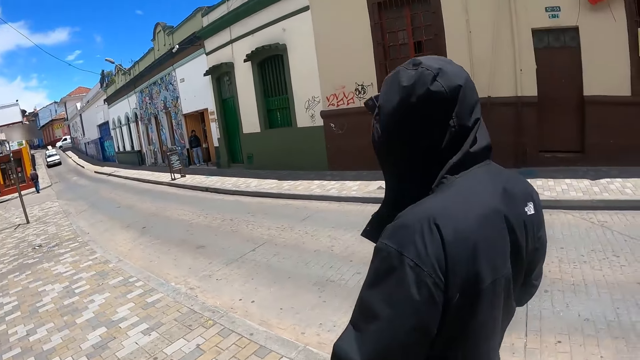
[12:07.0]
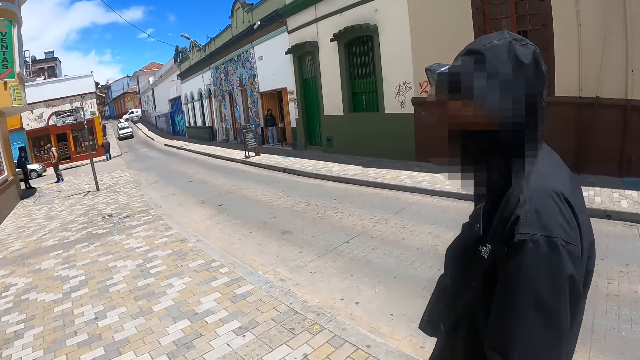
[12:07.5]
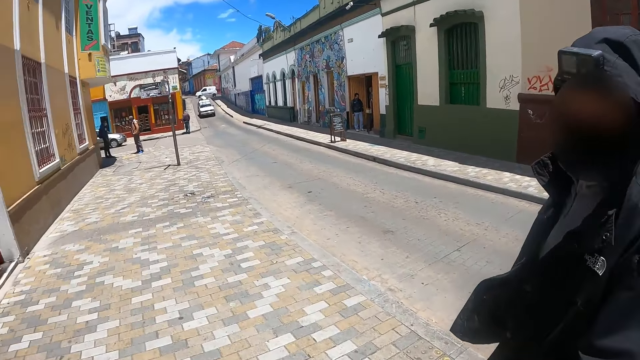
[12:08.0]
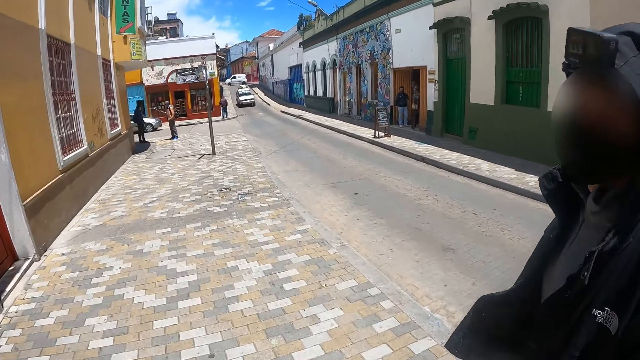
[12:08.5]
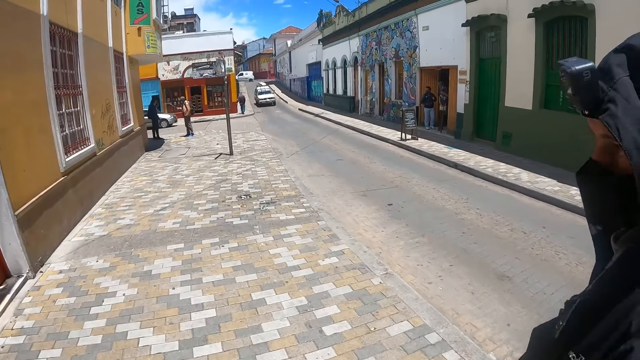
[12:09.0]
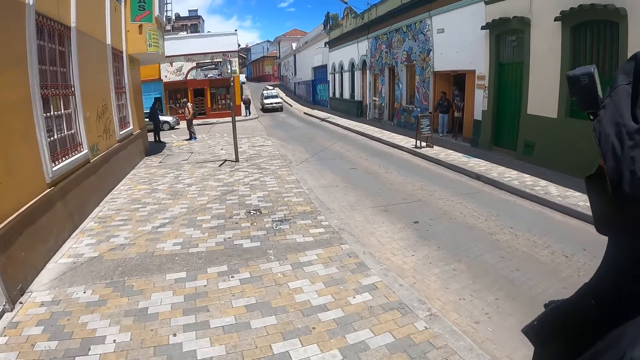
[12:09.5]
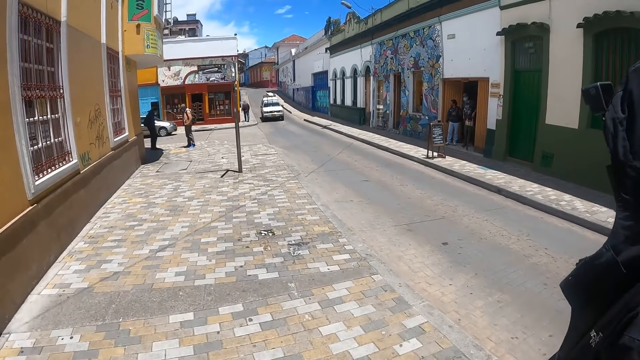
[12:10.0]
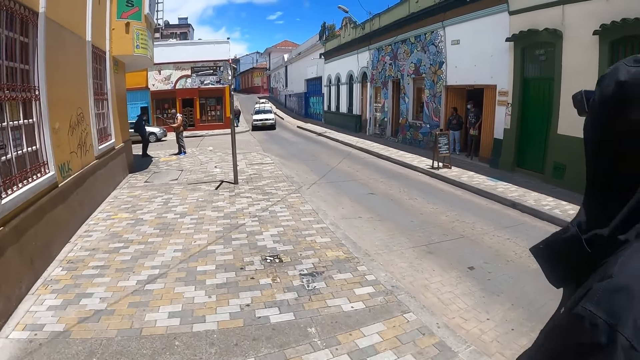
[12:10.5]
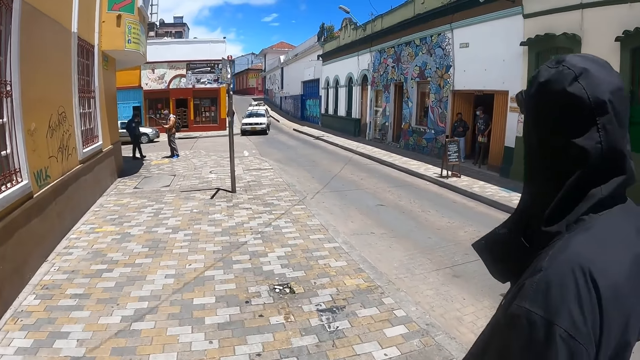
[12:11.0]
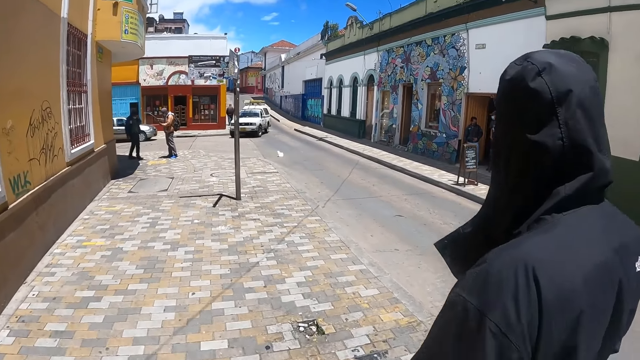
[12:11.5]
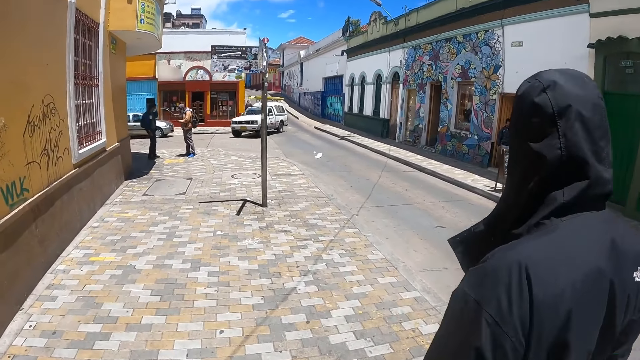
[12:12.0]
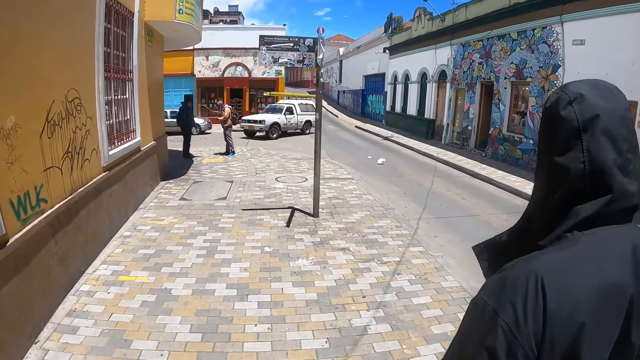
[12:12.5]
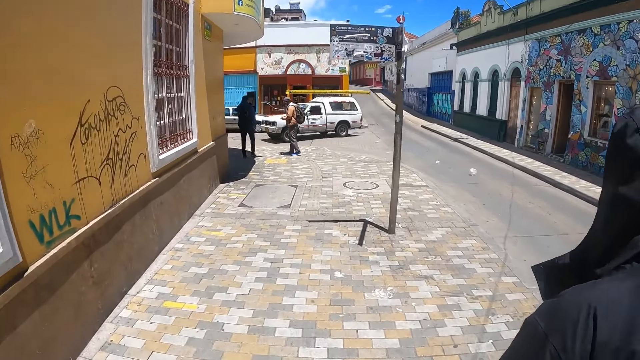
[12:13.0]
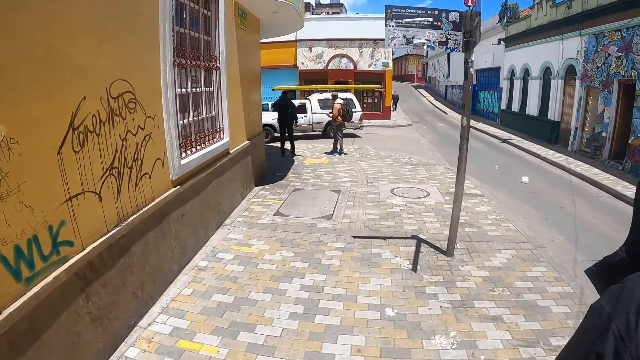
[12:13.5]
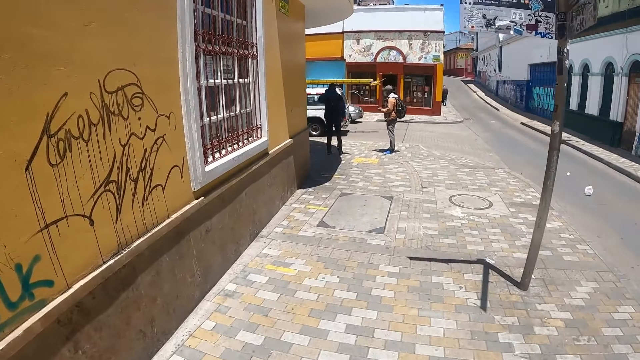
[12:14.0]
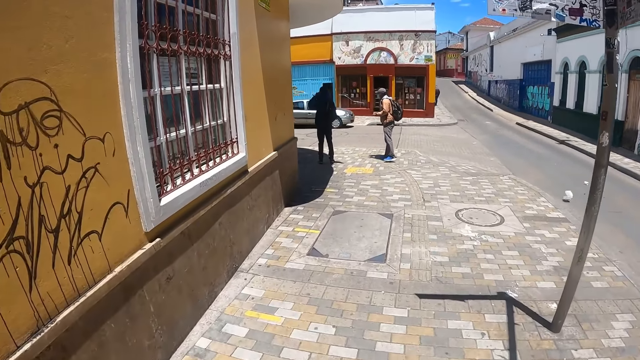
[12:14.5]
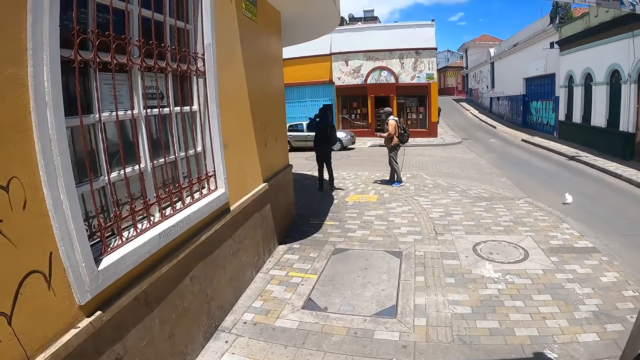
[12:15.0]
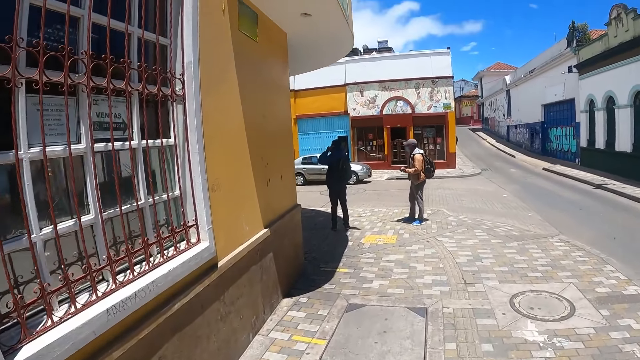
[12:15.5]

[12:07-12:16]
The camera wearer looks around and walks on the sidewalk. A man walks on the sidewalk. The camera wearer talks to the man. They walk on the sidewalk. The man walks on the sidewalk and looks at the camera wearer.

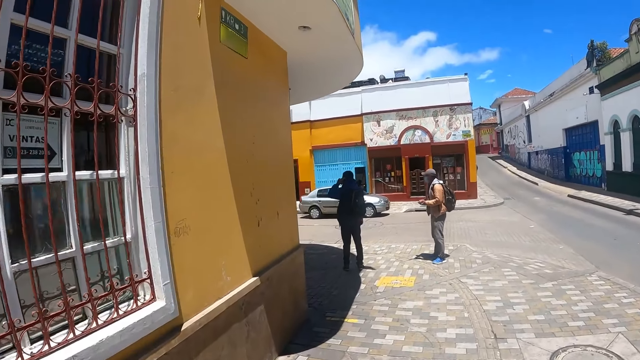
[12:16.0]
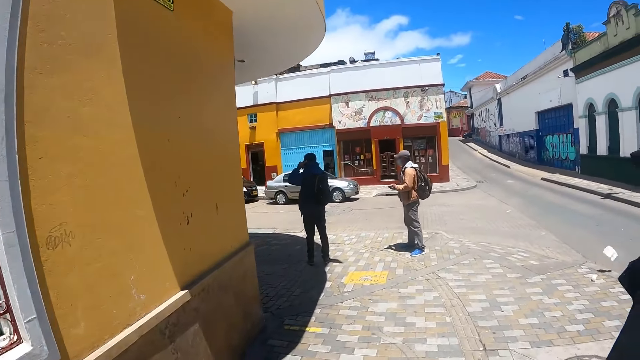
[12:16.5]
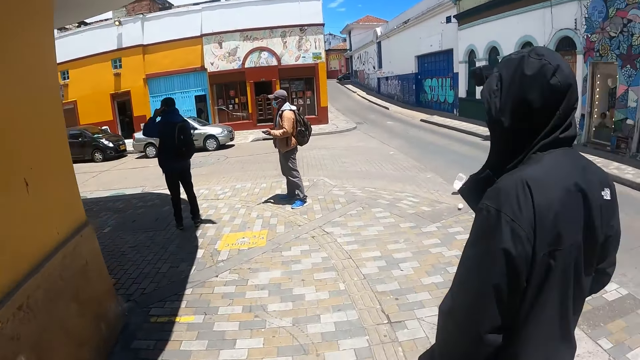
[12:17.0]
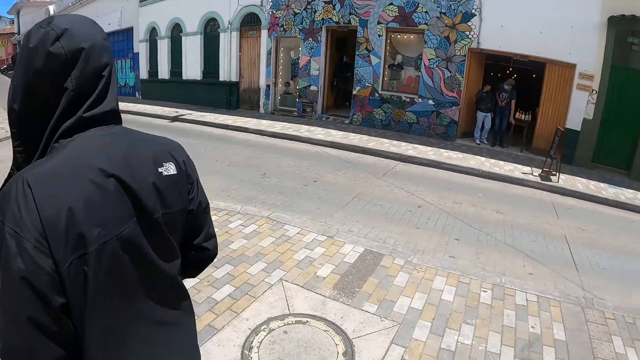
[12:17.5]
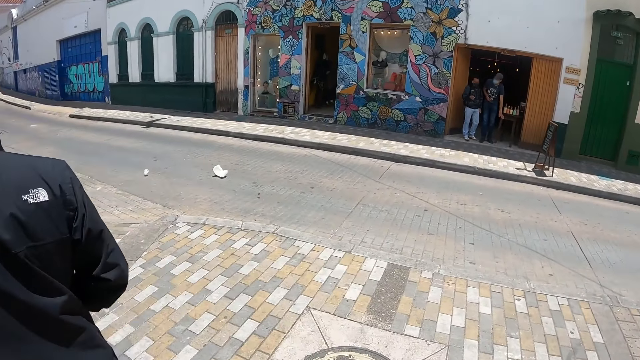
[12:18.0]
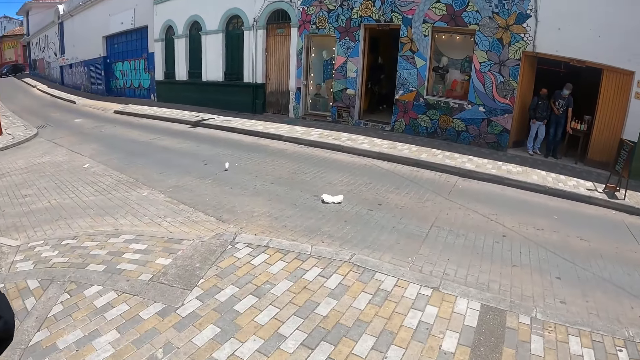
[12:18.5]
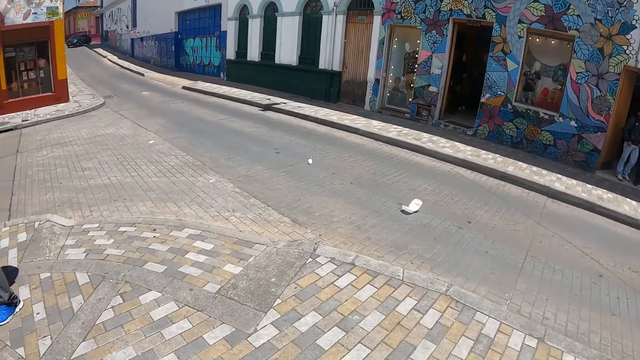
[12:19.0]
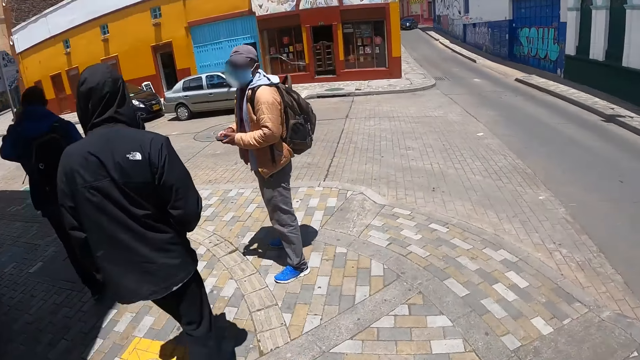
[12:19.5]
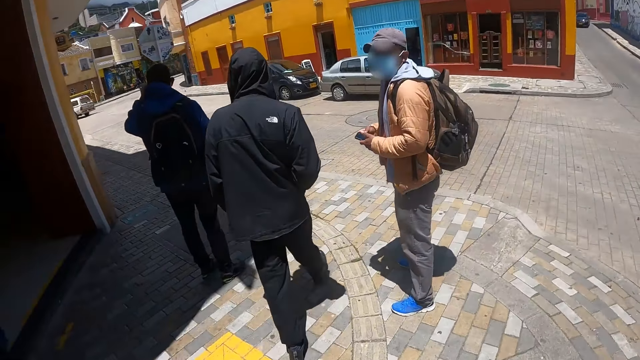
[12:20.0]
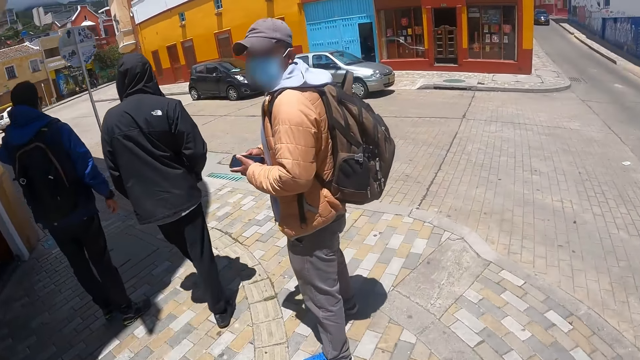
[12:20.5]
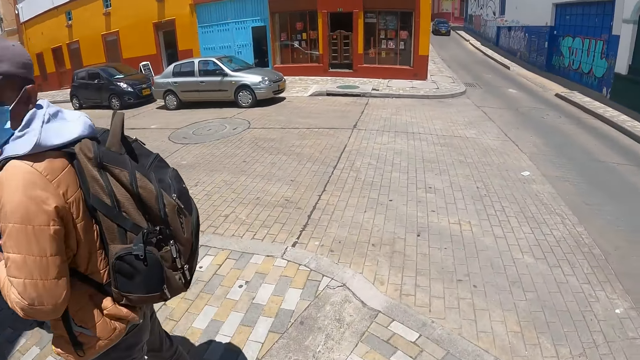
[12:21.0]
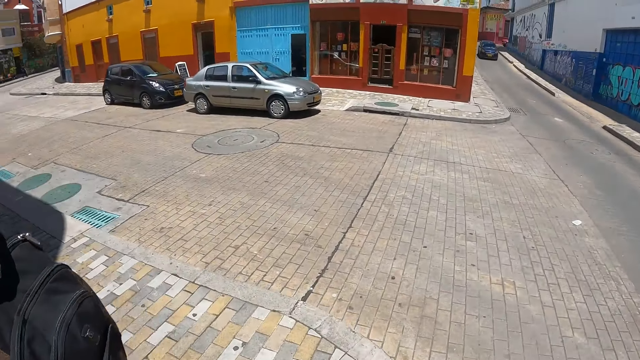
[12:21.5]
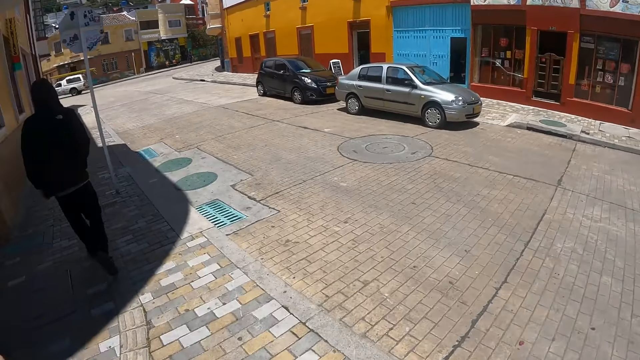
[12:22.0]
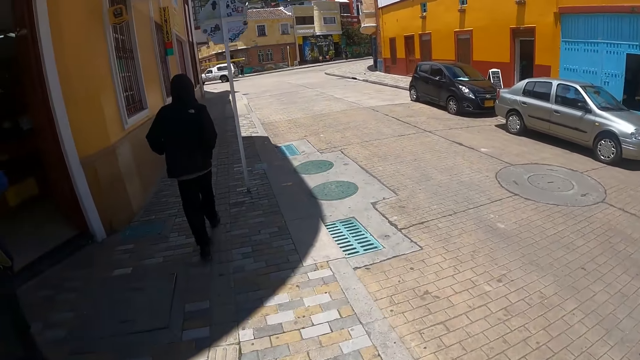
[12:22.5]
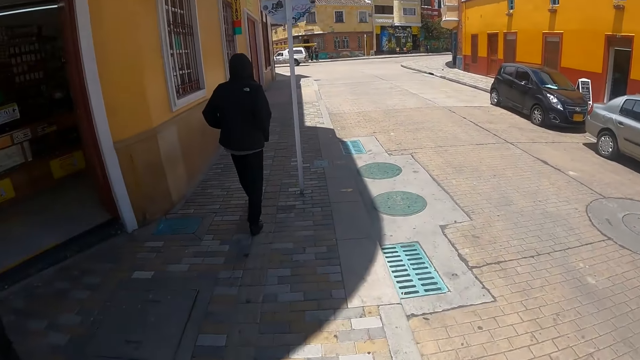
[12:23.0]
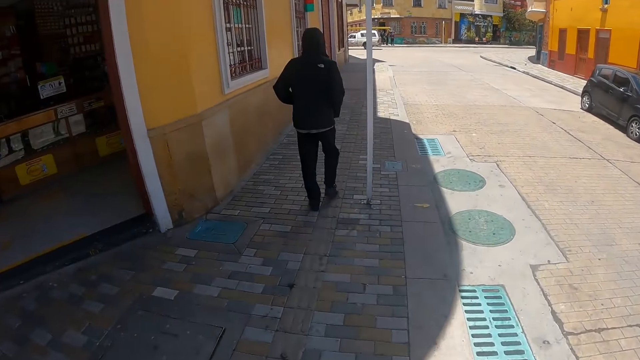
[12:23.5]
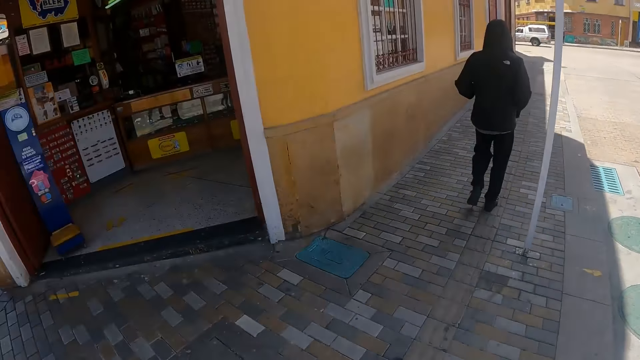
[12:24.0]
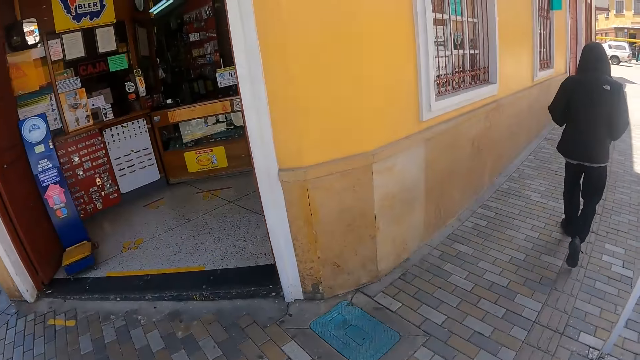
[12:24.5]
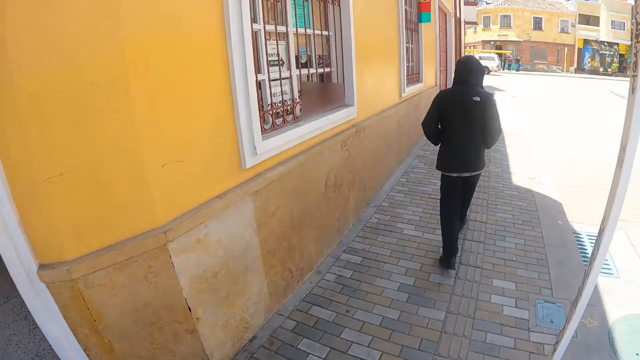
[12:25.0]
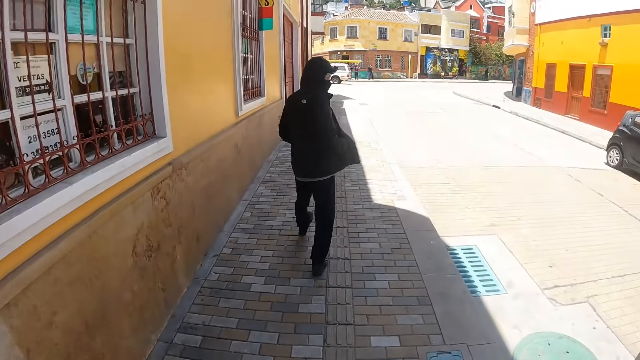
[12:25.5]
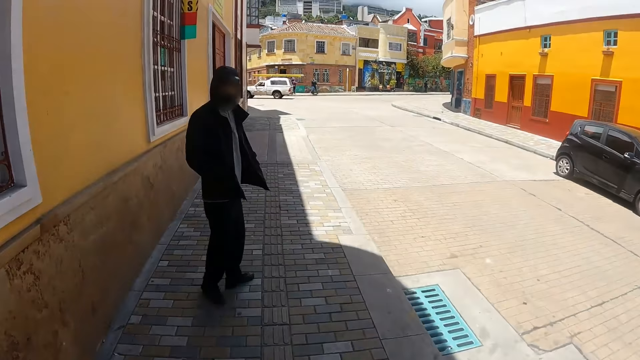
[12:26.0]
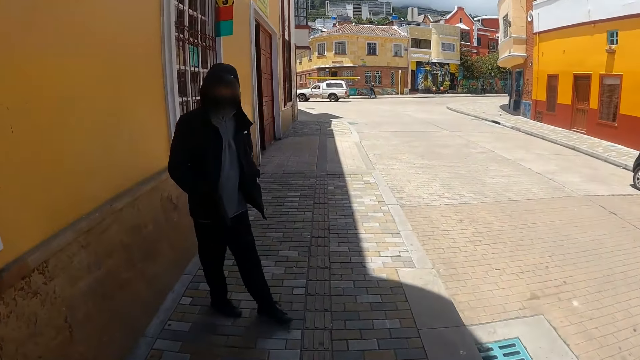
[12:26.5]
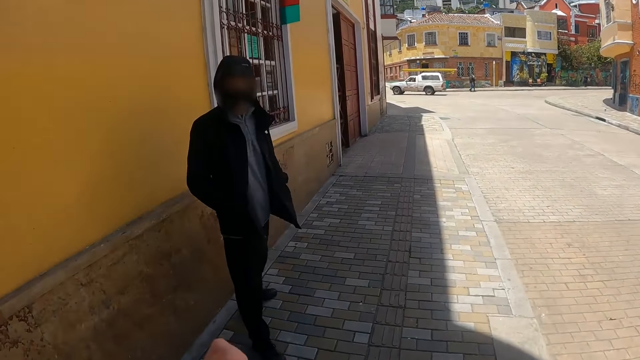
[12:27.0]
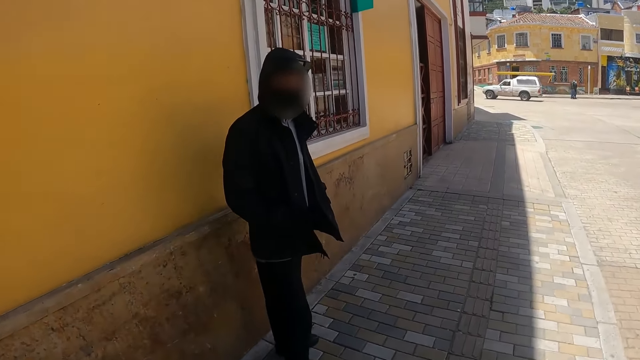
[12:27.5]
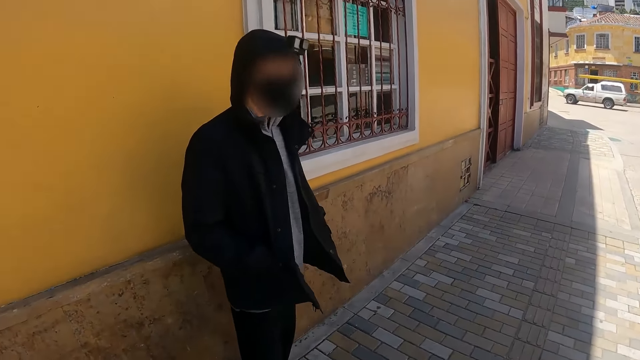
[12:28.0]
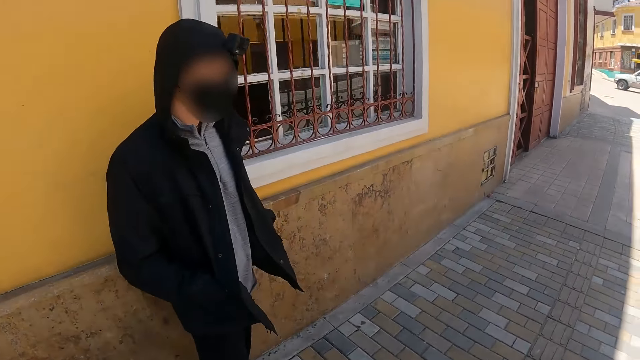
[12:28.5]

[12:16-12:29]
The camera wearer walks on the sidewalk. A man walks on the sidewalk. The camera wearer looks around. They walk on the sidewalk and look around. They walk on the sidewalk. The man walks on the sidewalk. The camera wearer looks around. They walk on the sidewalk. The man looks at the camera wearer.
